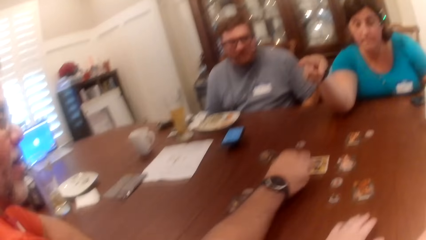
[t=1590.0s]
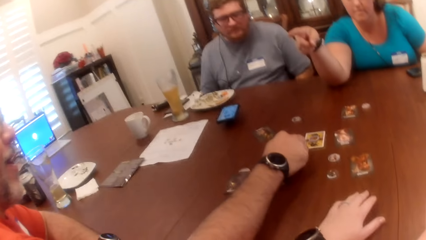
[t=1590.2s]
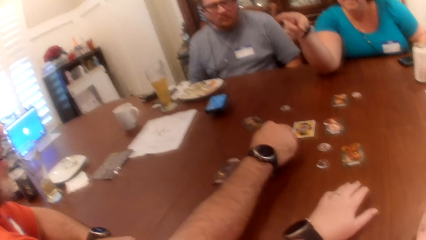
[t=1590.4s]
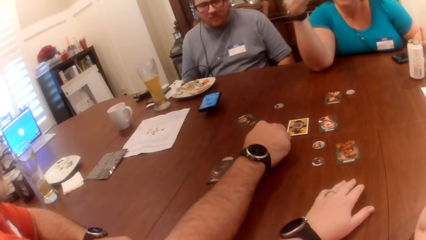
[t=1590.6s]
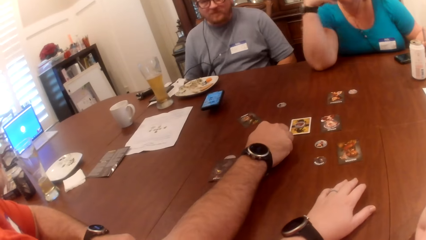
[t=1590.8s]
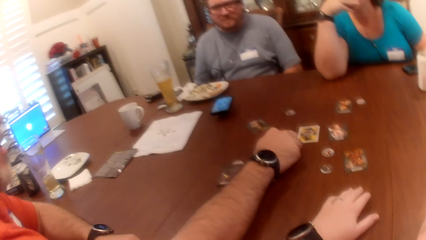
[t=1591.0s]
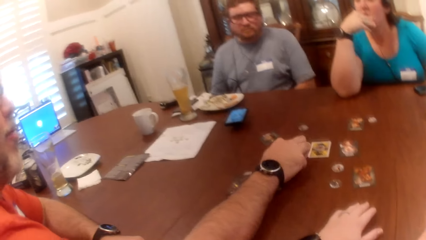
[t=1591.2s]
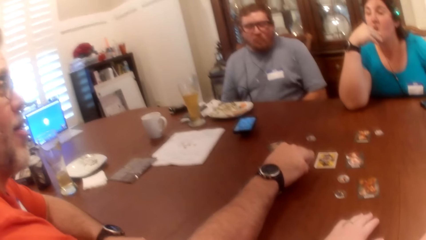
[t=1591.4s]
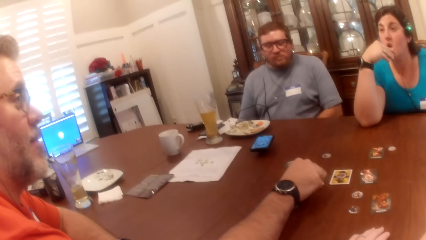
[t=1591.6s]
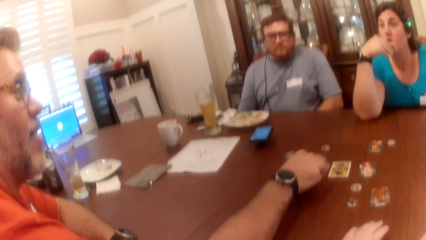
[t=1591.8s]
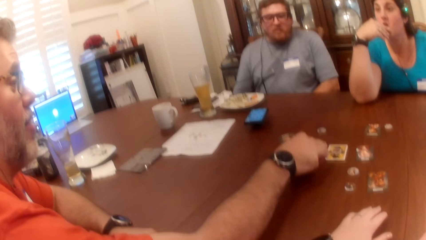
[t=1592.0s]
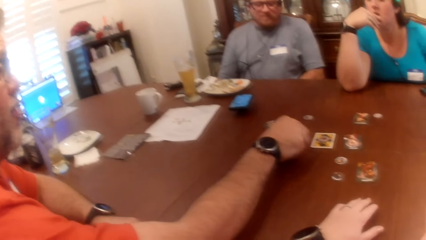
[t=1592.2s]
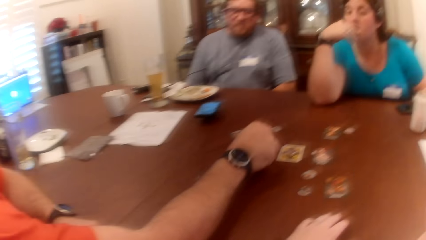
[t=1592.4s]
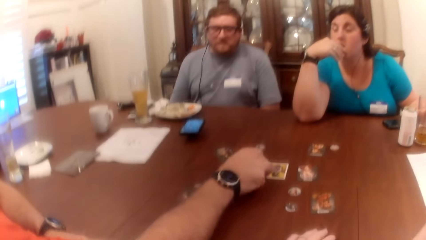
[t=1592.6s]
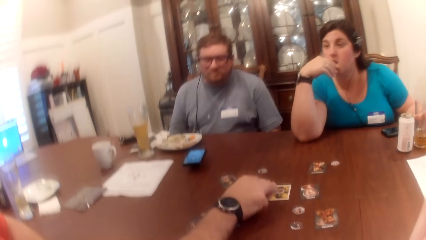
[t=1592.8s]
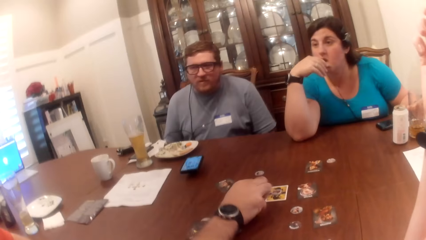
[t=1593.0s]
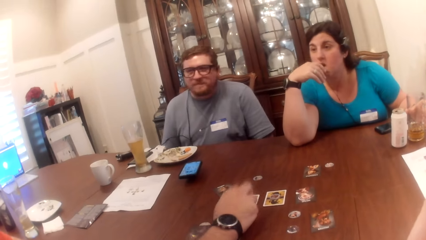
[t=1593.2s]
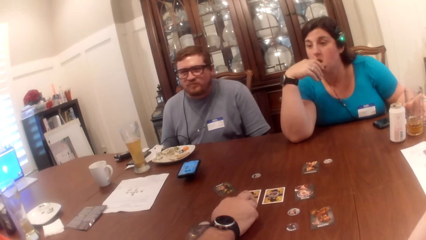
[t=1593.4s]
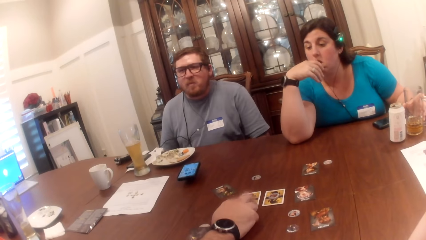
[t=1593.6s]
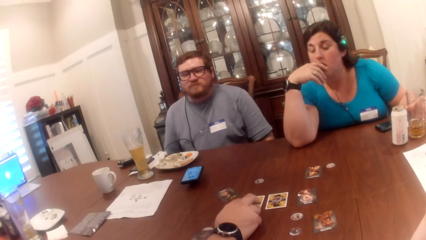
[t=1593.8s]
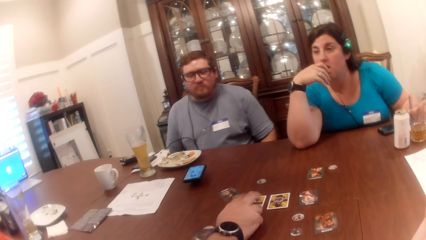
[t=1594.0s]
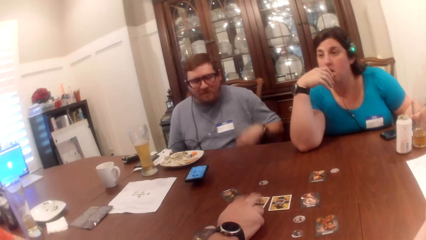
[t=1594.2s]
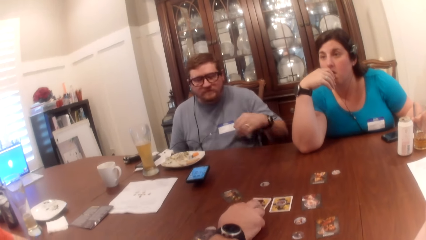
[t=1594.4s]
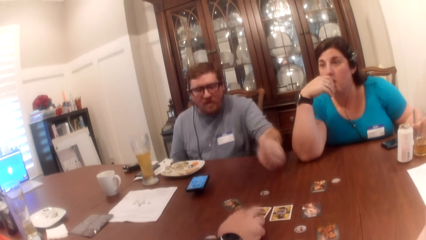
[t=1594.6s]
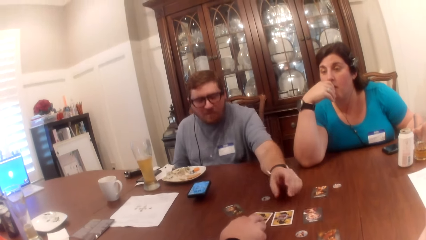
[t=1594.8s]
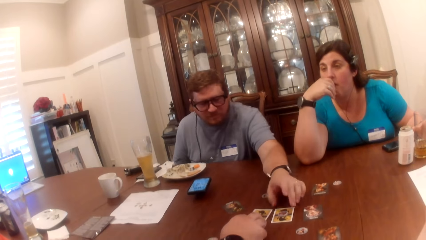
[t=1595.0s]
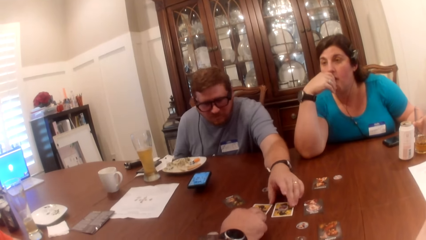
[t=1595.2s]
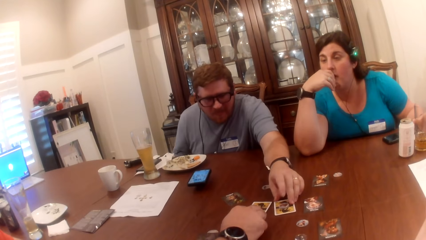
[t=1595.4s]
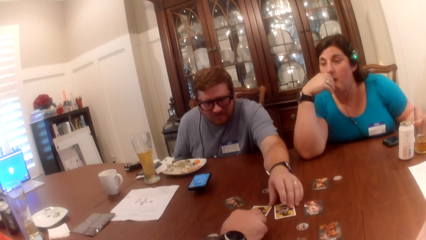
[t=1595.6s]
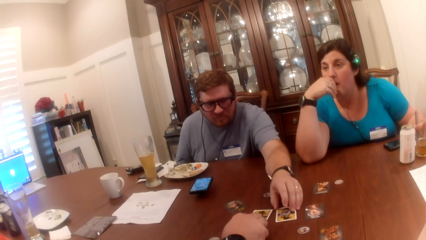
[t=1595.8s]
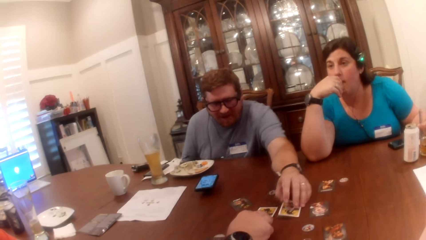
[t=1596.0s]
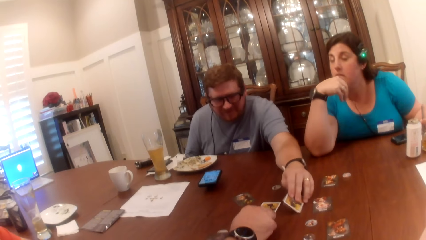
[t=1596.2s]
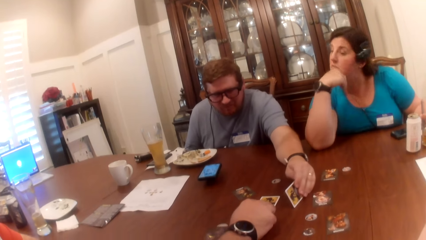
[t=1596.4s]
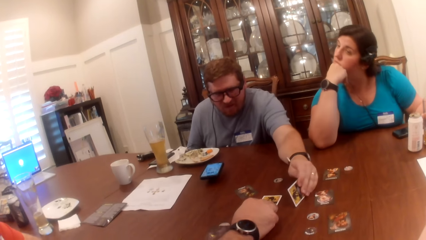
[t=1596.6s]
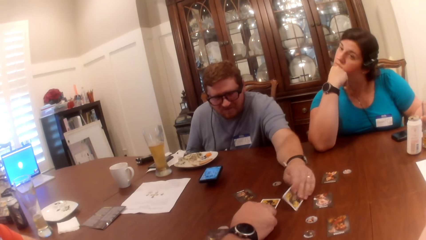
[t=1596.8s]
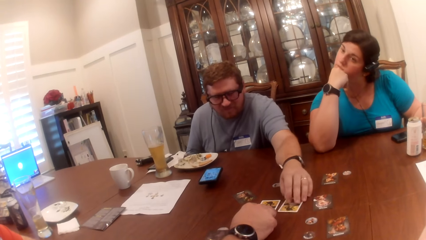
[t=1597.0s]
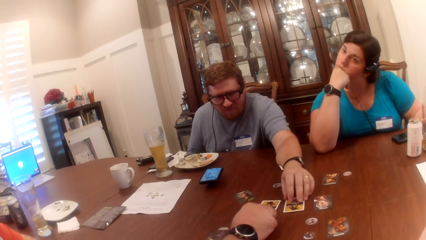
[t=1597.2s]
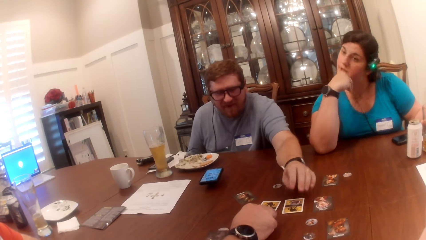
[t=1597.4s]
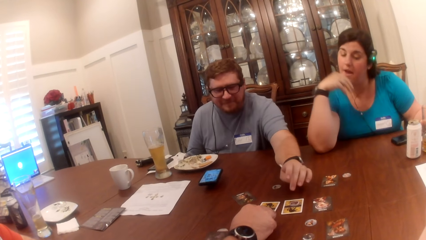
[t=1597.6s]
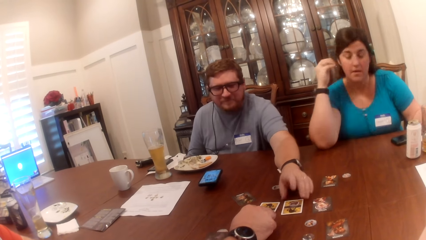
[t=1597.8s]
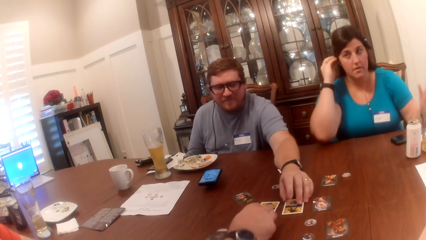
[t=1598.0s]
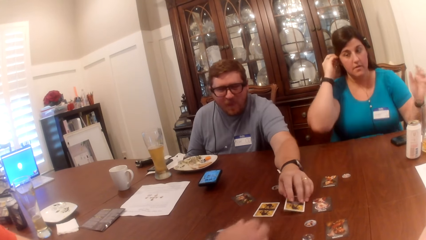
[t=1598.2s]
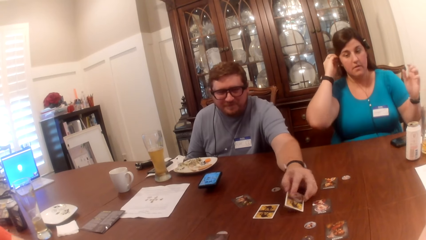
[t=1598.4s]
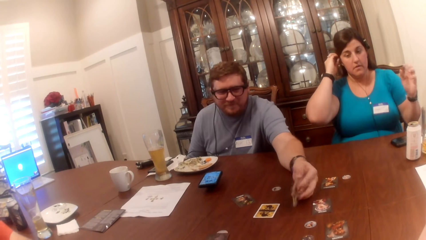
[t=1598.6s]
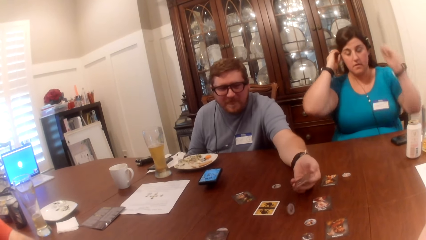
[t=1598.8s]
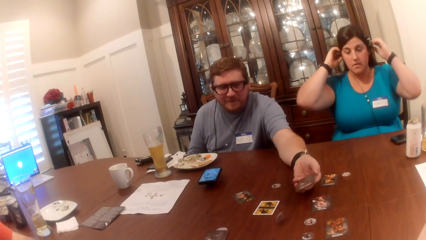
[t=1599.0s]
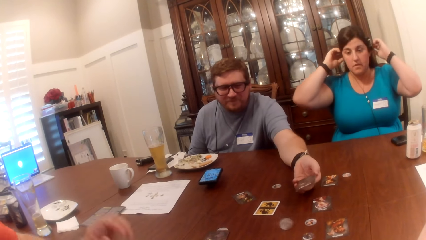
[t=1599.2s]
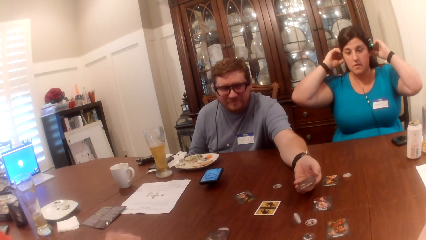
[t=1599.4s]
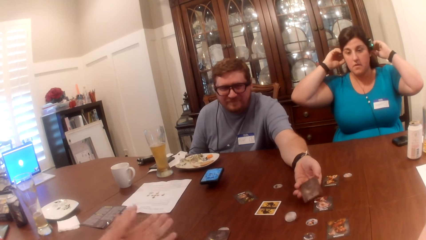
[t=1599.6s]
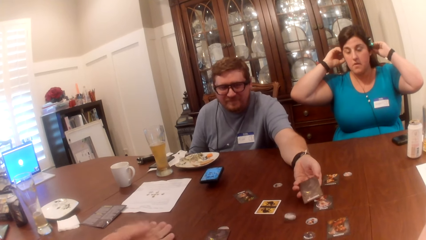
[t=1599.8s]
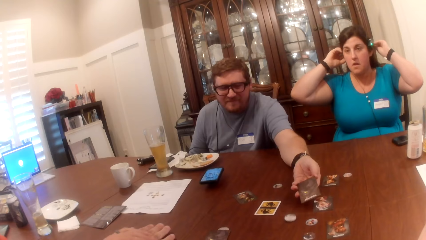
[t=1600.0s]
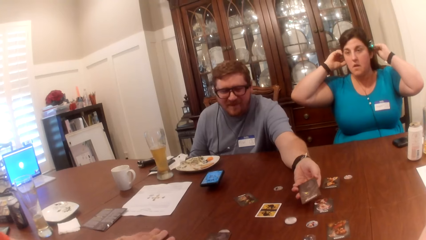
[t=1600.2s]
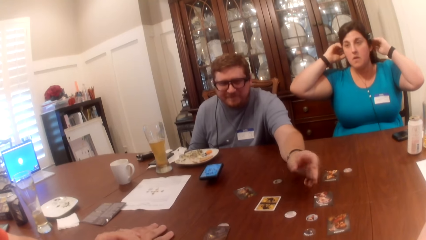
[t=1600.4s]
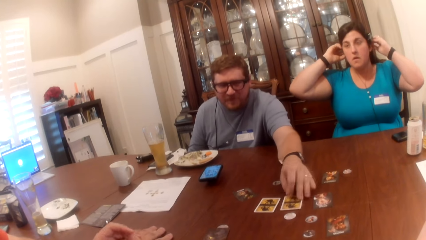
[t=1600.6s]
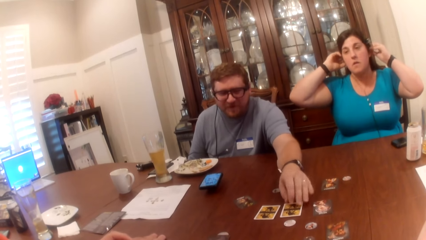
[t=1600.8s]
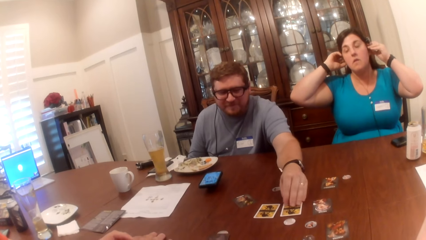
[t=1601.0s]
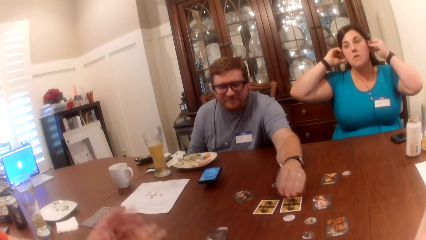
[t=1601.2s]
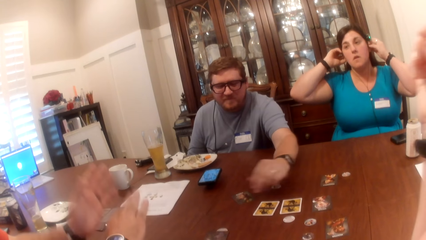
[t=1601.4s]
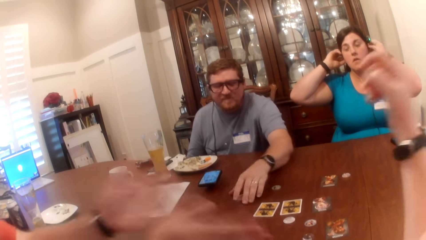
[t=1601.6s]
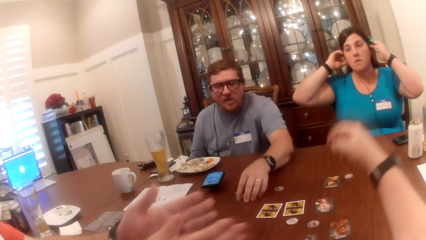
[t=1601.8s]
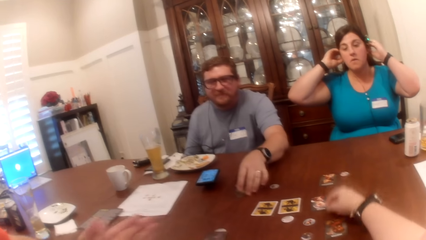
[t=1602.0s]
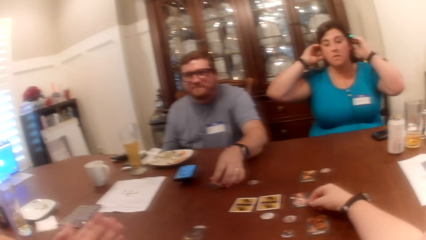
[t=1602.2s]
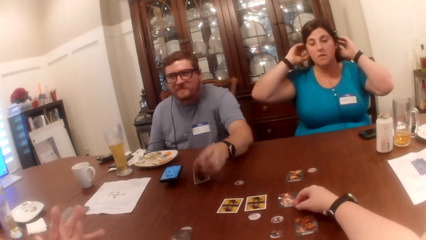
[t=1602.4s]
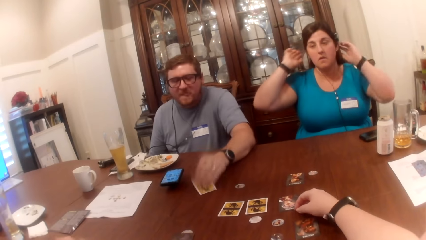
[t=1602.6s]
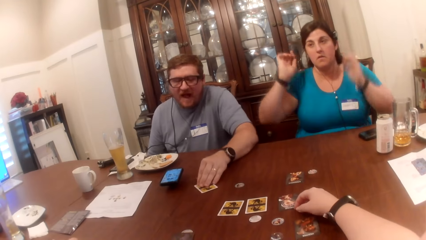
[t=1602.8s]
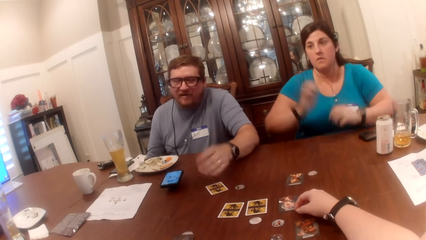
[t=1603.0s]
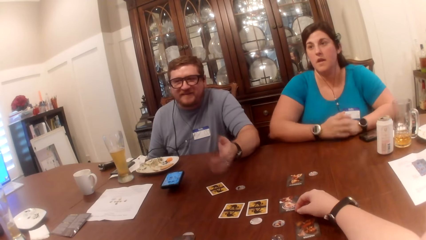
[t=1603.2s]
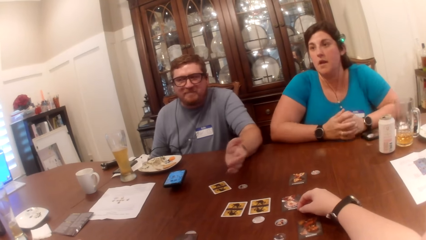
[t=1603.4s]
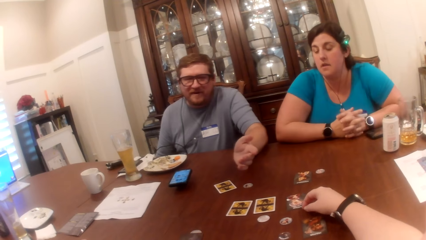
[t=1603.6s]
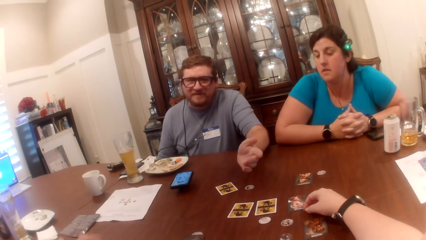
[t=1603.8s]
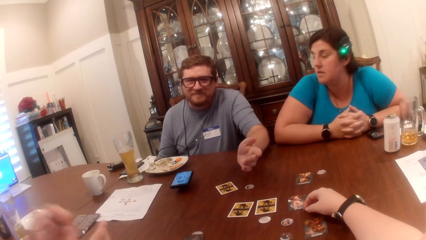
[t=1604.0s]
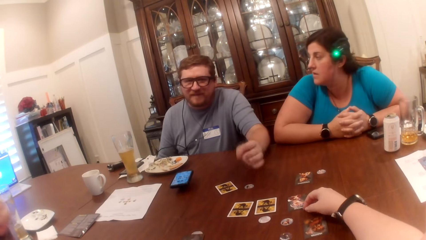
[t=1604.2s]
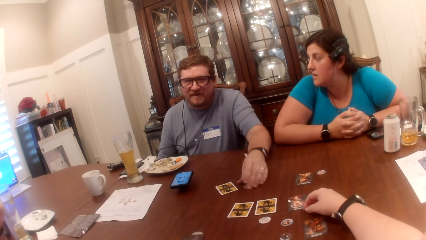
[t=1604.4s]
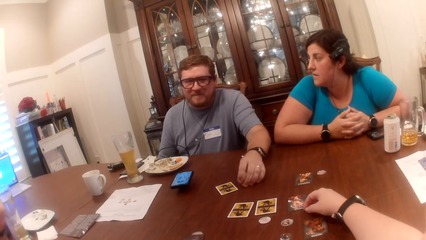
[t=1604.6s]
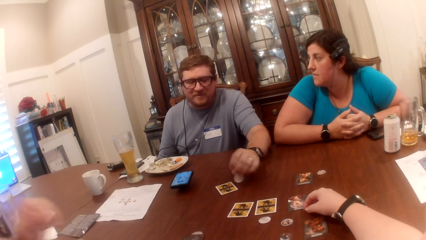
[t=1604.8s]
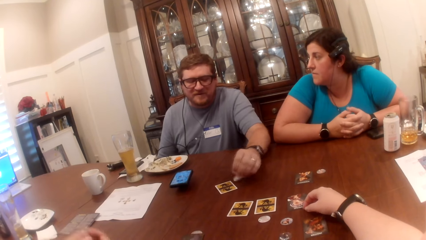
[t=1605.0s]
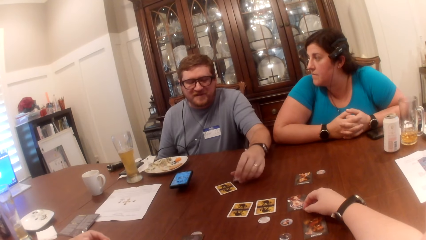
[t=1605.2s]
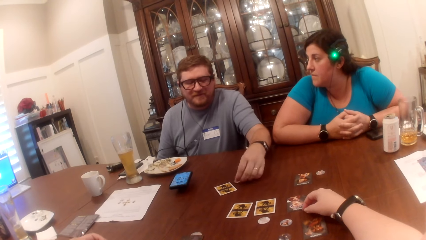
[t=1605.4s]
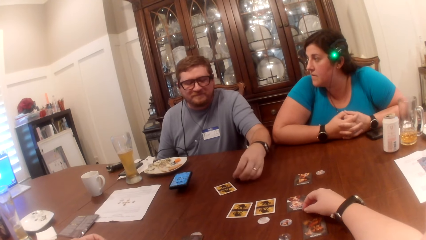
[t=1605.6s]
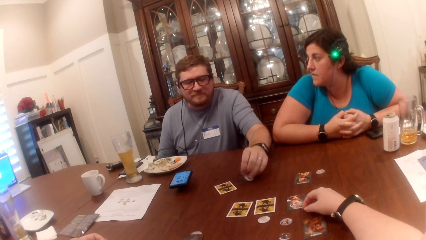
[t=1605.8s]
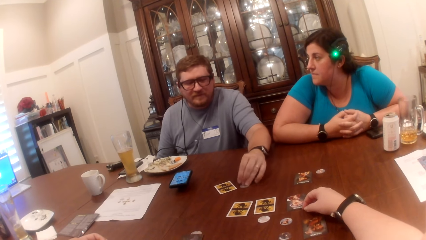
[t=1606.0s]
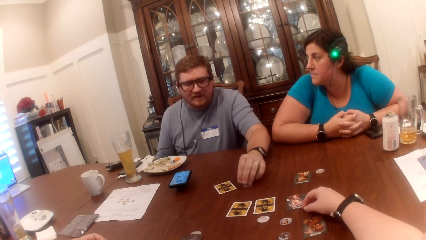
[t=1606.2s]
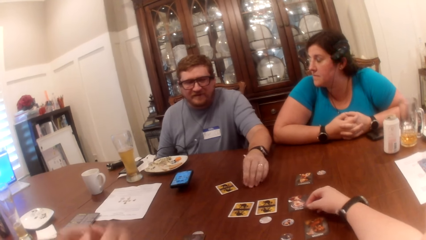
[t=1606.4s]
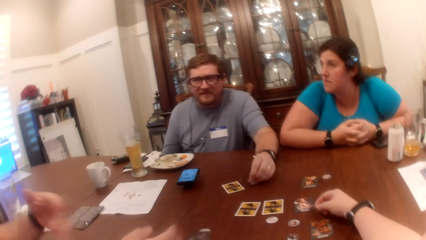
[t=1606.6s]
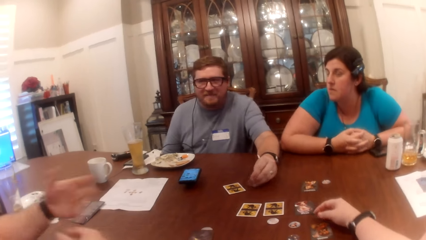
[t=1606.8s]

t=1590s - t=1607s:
A man adjusts a card on the table with his right hand. A woman rubs her chin on her right hand. Another man adjusts a card on the table with his right hand. The woman cracks the knuckles of her right hand with her head and adjusts her hair with her right hand. The other man picks the card from the table with his right hand. The woman adjusts her hair with both hands. The first man places both hands on the table. The other man drops the card in his right hand on the table and flips a card on the table with his left hand. The camera wearer puts her hand on the table. The first man claps both hands together. The woman takes both hands off her head, puts her left hand on the table, puts her right hand on the table, and claps both hands together. The other man picks a game token from the table with his left hand and flips the game token from the table with his left hand.
